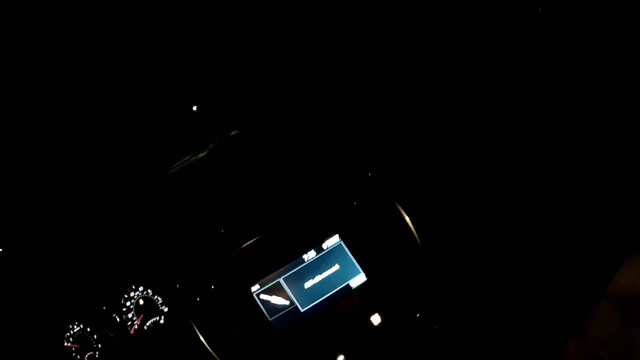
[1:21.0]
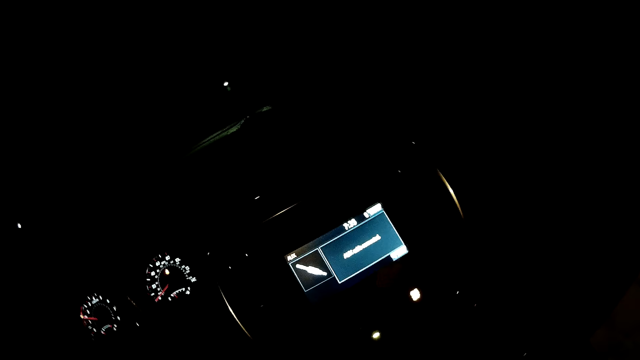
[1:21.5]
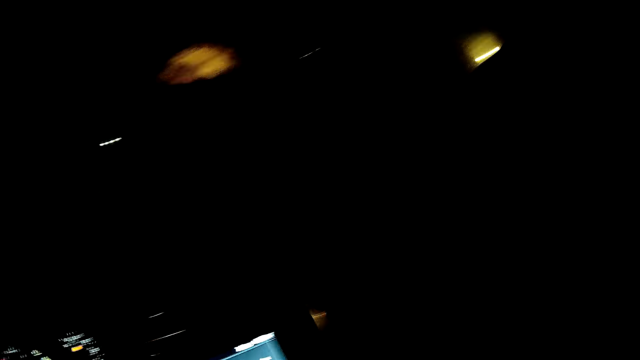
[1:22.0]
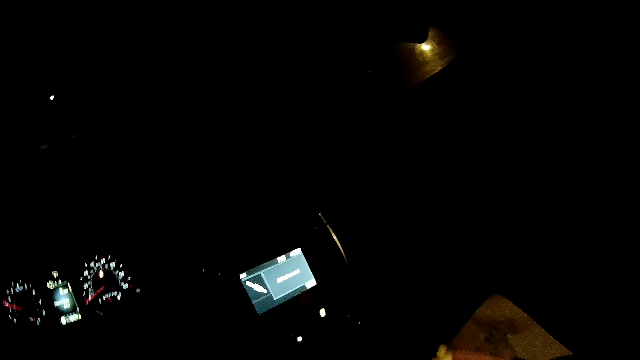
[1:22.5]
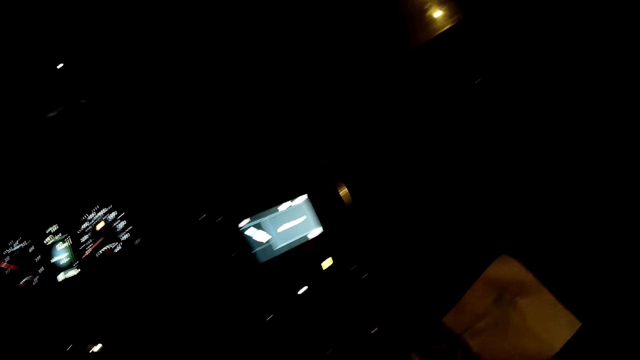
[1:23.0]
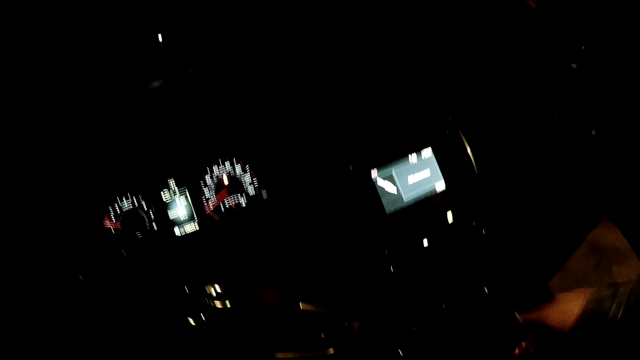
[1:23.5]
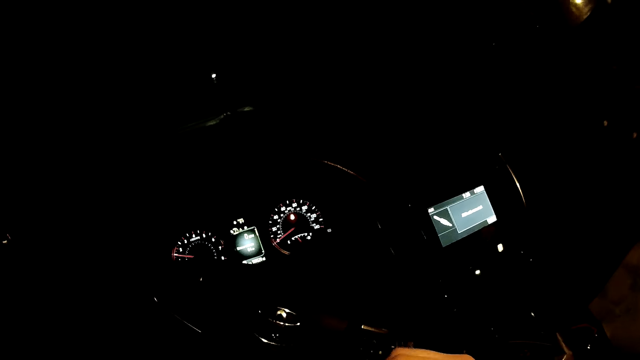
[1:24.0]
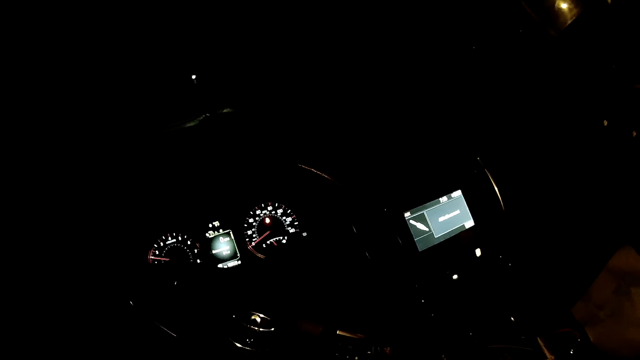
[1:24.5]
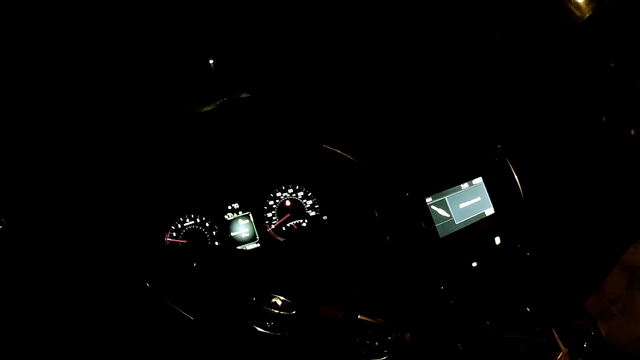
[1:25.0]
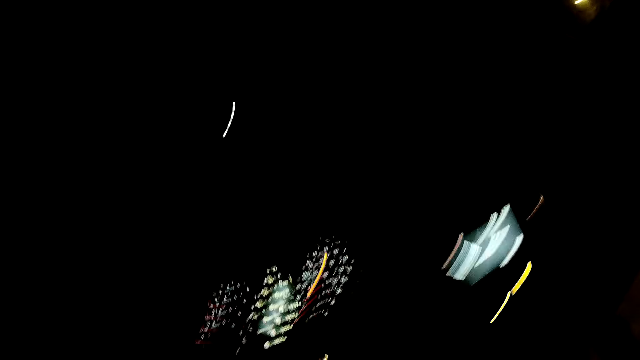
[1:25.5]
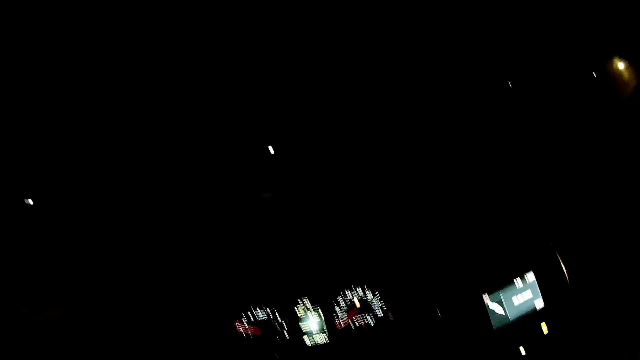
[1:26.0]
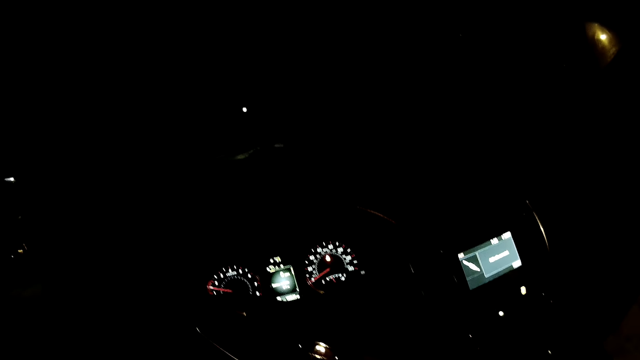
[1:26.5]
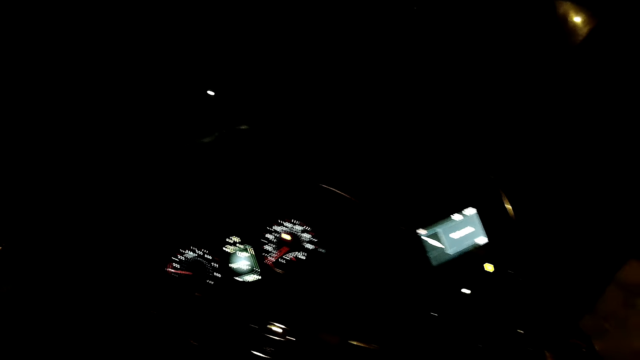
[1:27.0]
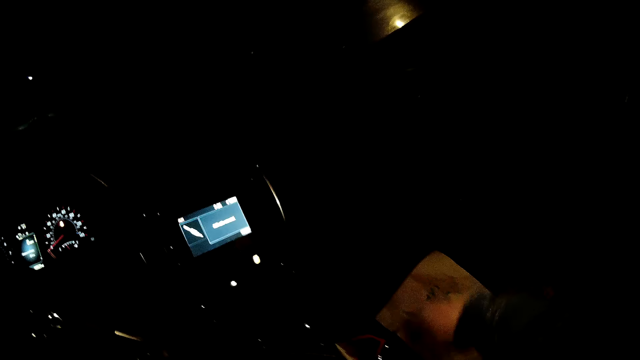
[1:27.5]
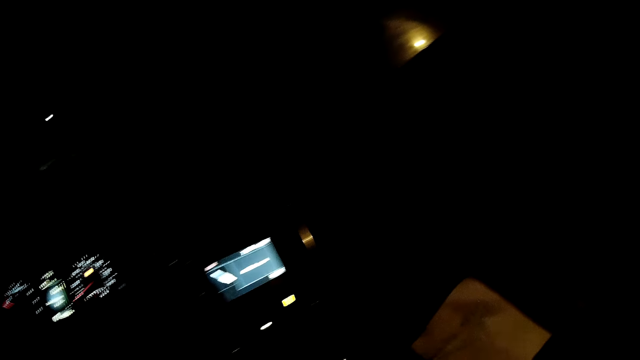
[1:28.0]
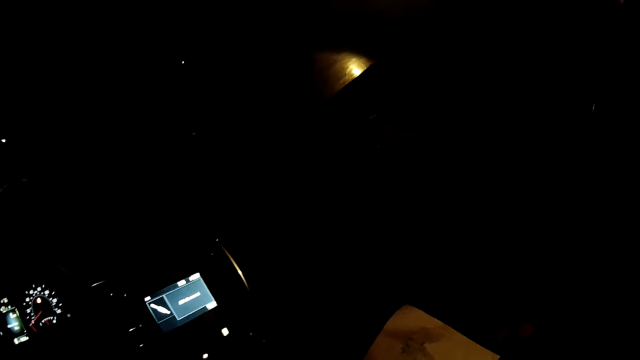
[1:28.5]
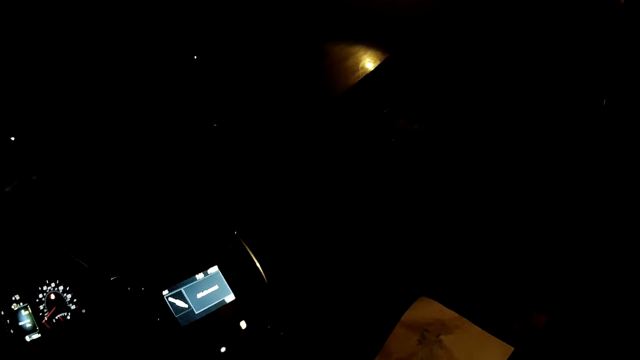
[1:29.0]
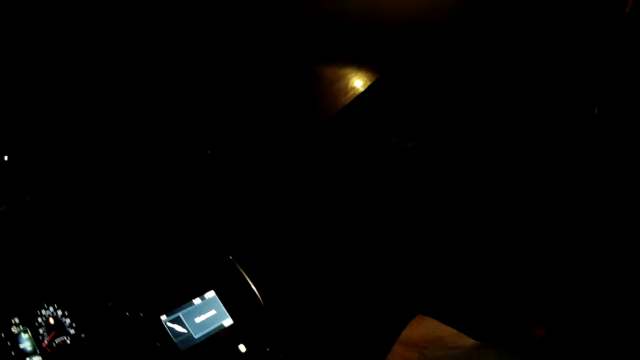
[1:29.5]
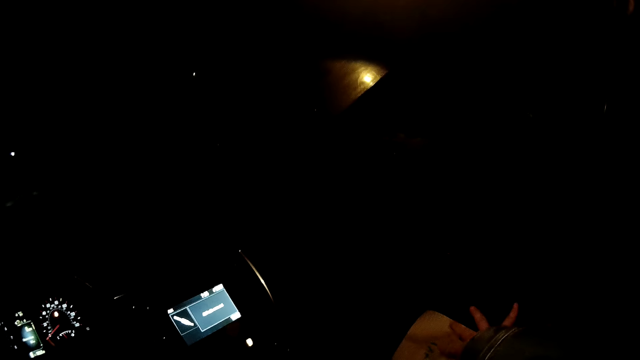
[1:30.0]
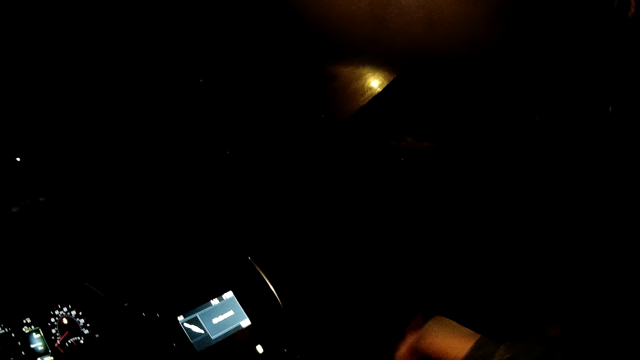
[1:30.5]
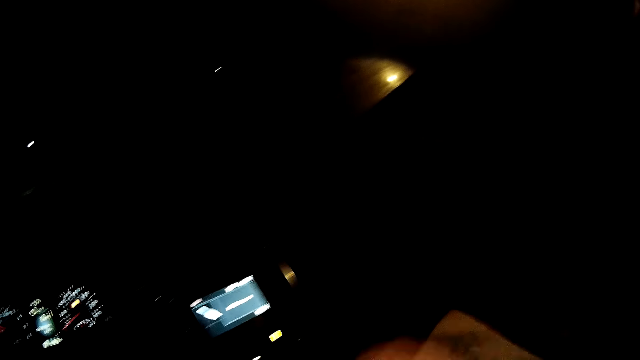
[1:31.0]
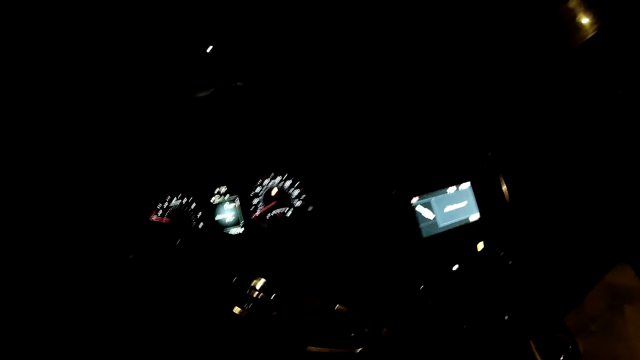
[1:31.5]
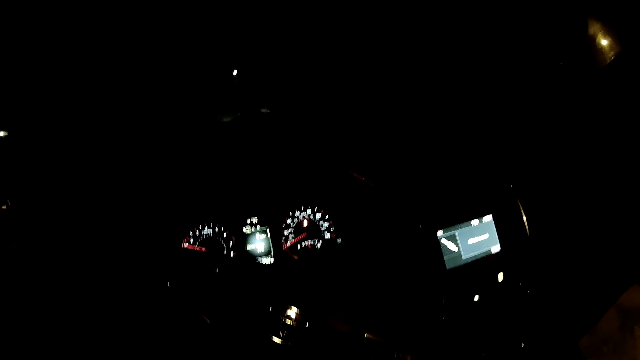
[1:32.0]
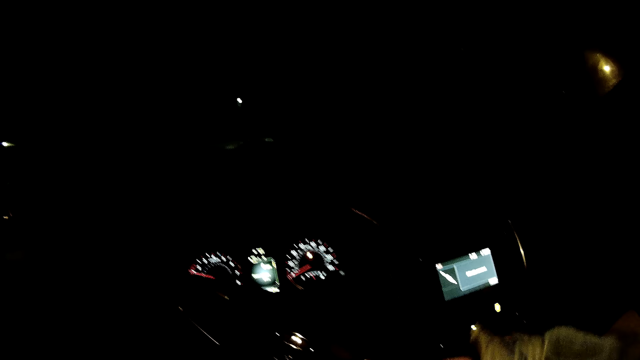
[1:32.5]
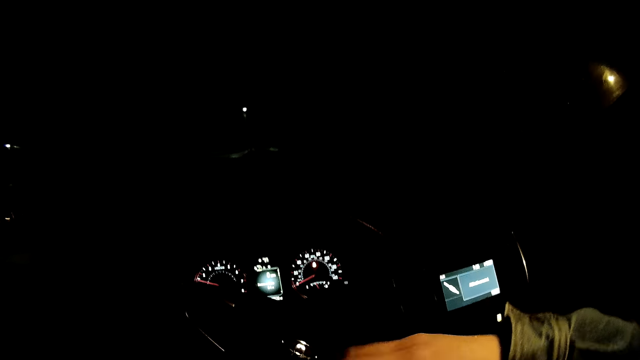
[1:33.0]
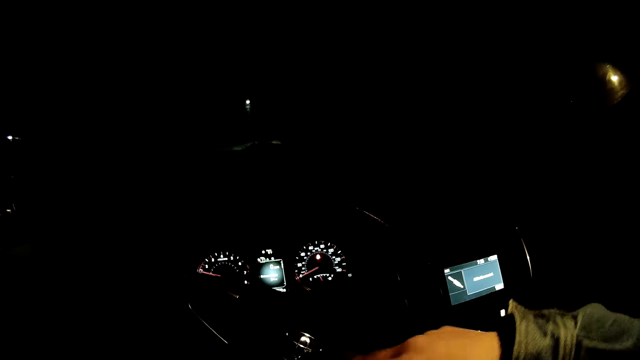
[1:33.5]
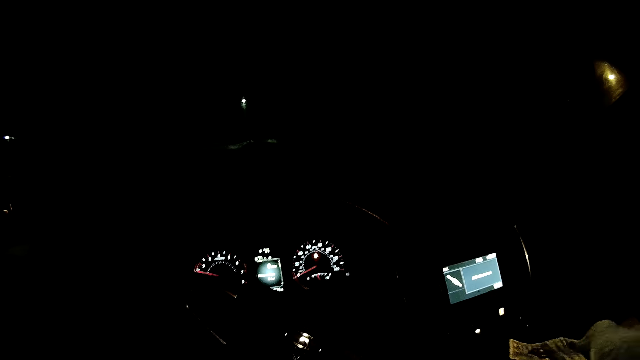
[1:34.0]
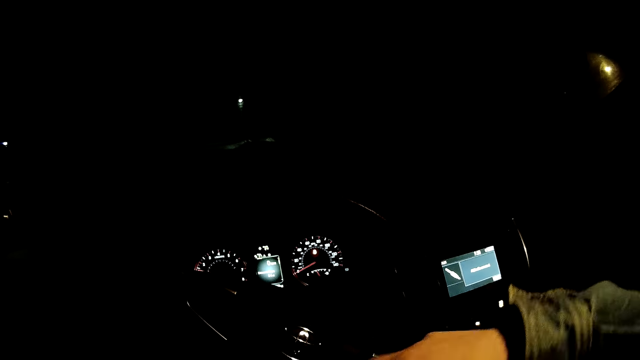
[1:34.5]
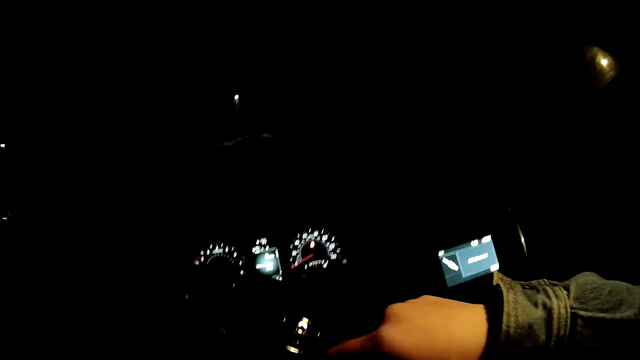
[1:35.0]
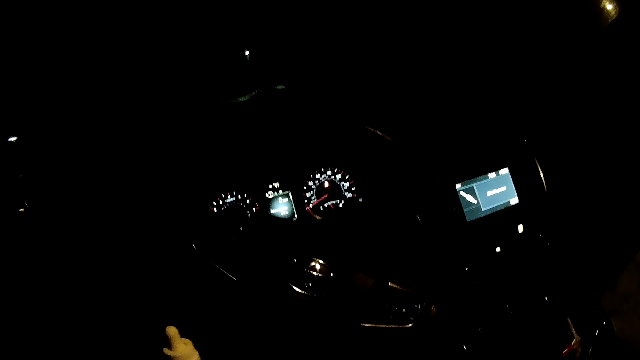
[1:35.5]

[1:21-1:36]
The camera wearer passes the drug to her left hand. She moves her hands. She shakes her hands. She makes a fist with her hands. She opens the drug with her right hand. She does something.

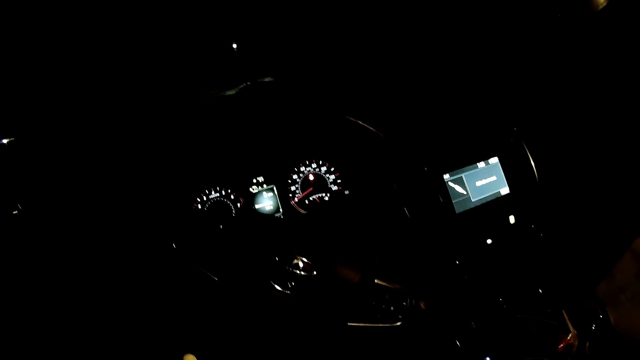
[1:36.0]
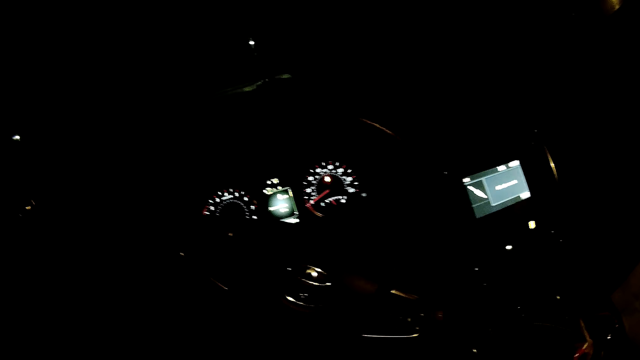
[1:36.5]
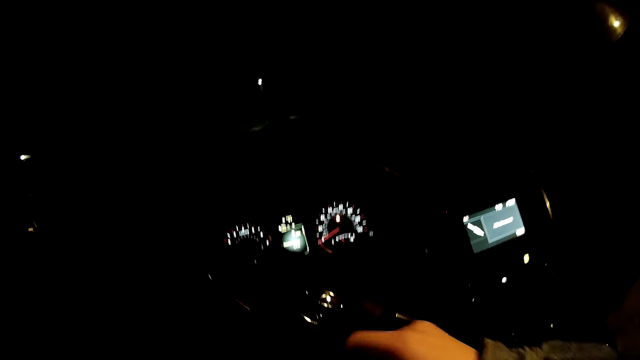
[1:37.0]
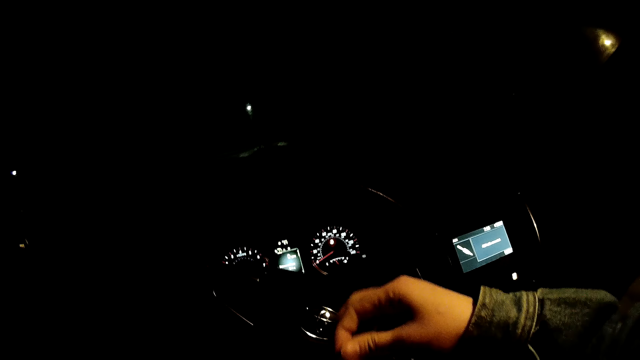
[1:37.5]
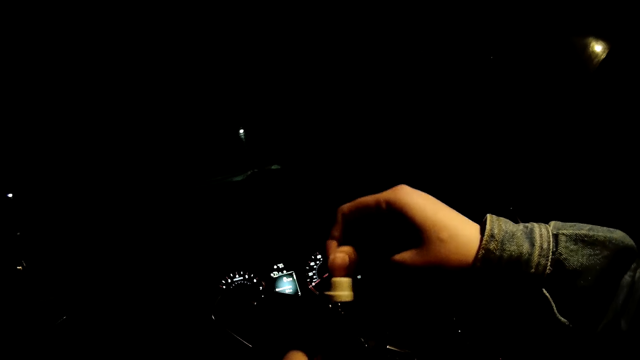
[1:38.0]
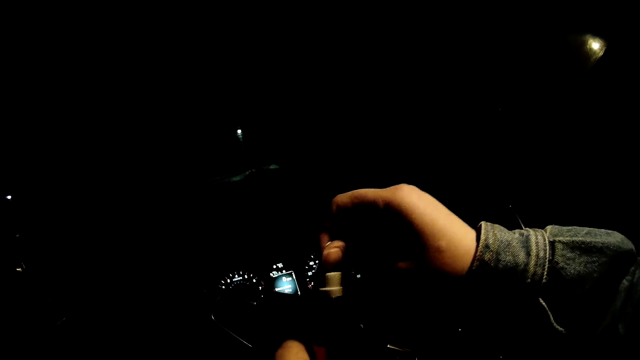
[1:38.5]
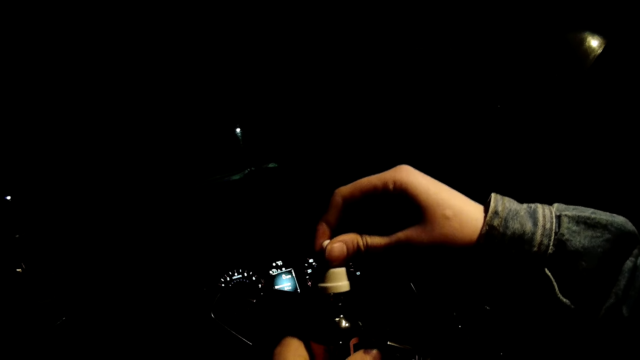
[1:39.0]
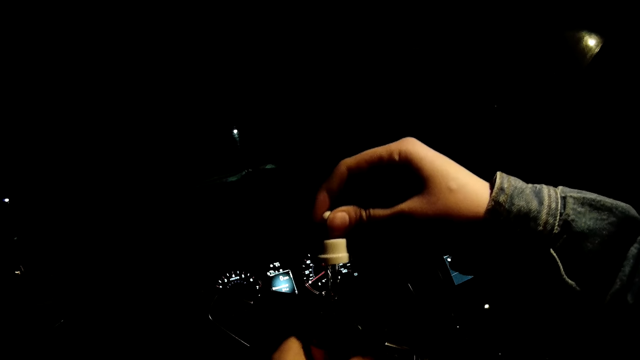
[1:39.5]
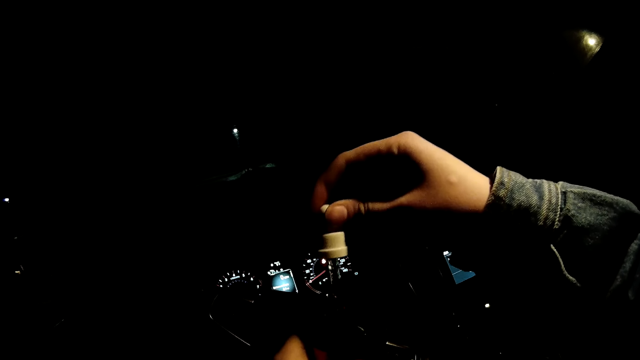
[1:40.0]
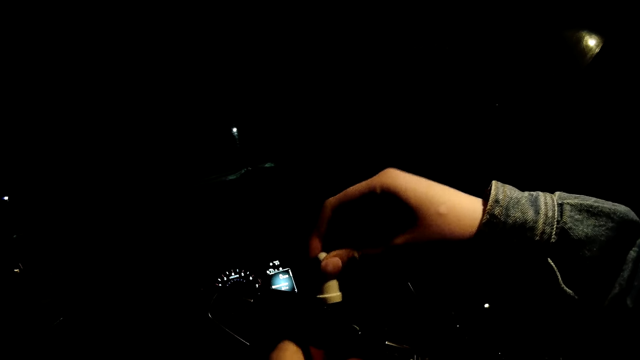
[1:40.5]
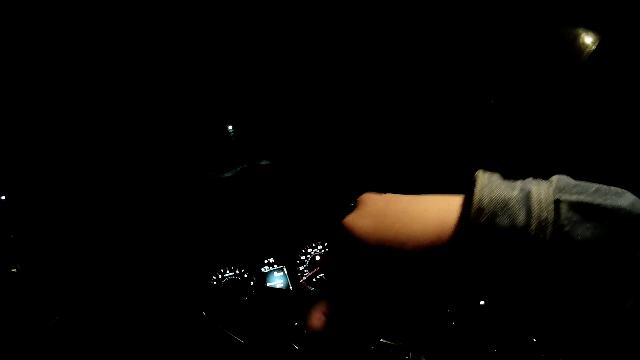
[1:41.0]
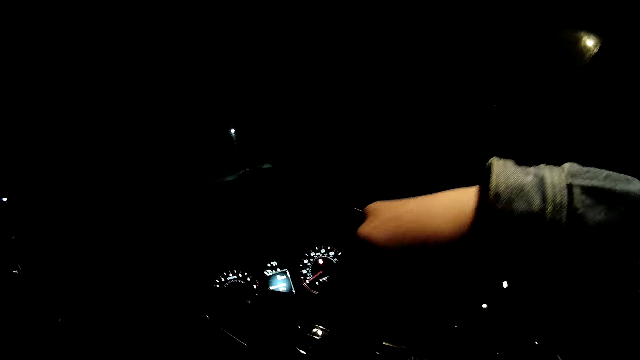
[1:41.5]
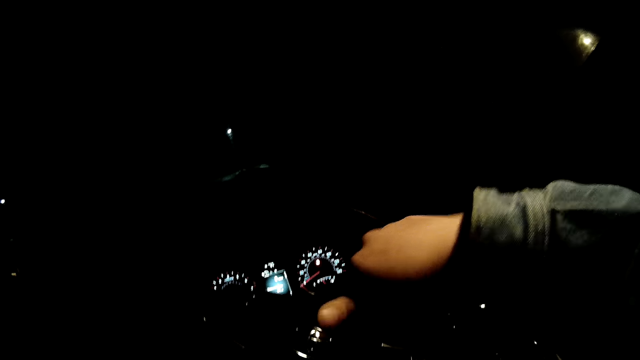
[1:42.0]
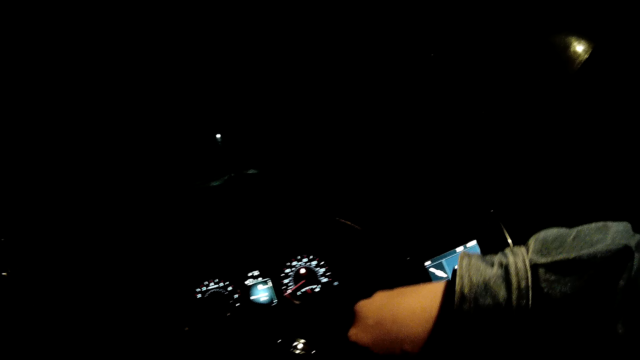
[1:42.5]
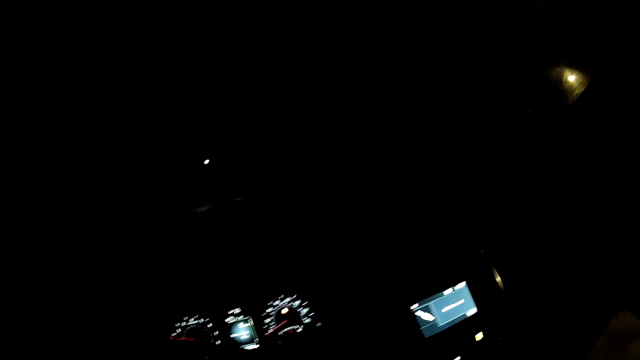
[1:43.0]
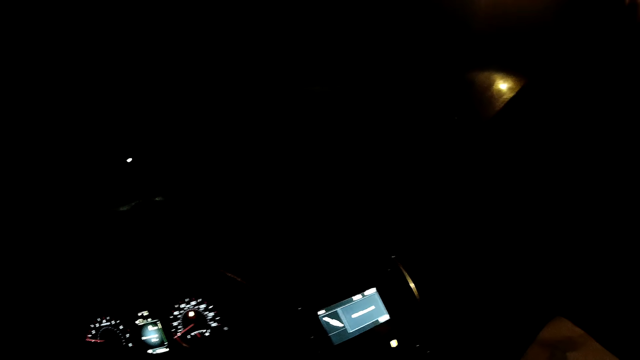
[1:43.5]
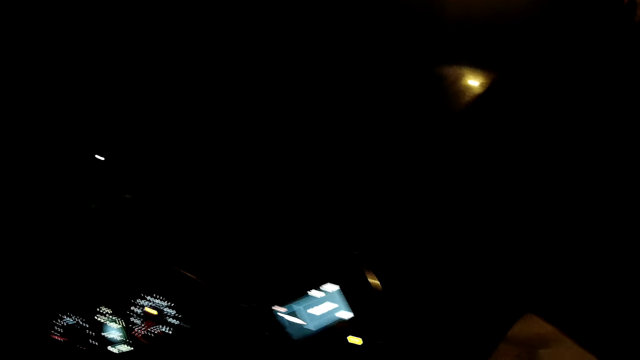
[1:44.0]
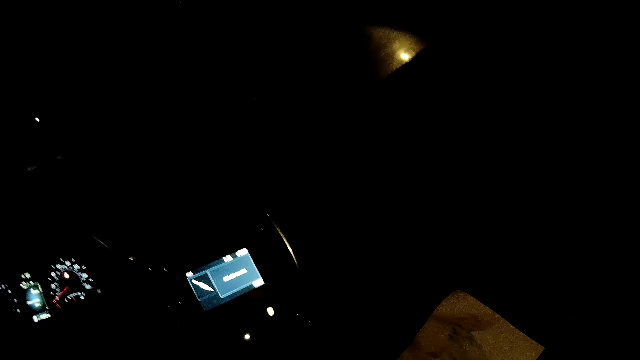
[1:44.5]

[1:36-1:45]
The camera wearer pulls the plastic. She closes the drug with her right hand. She passes the drug to her right hand. She drops the drug in the car.
